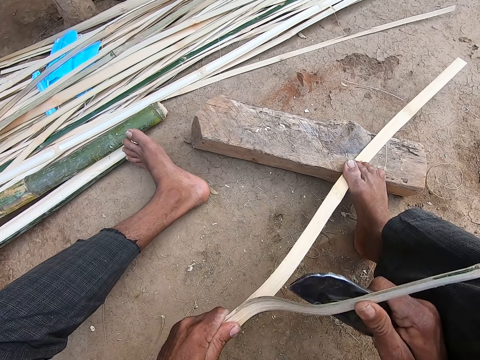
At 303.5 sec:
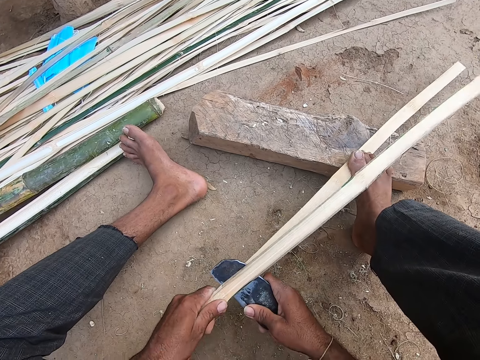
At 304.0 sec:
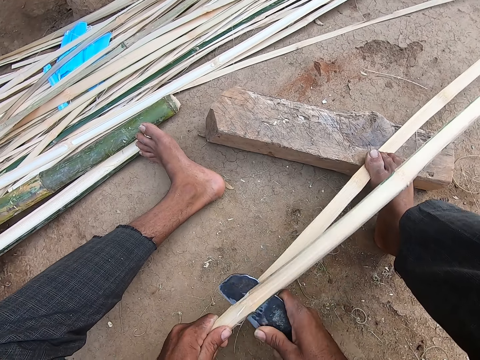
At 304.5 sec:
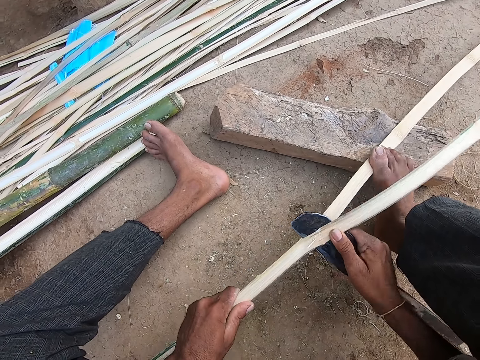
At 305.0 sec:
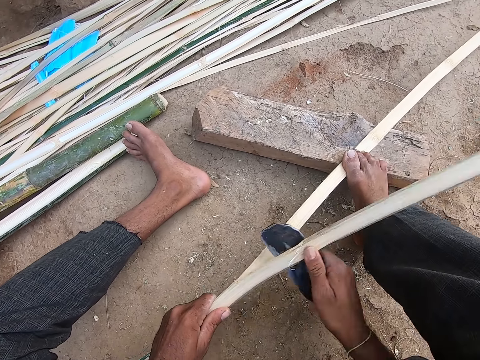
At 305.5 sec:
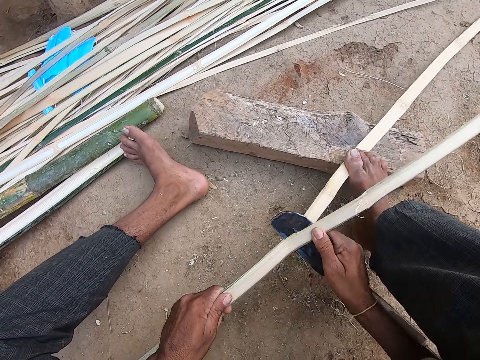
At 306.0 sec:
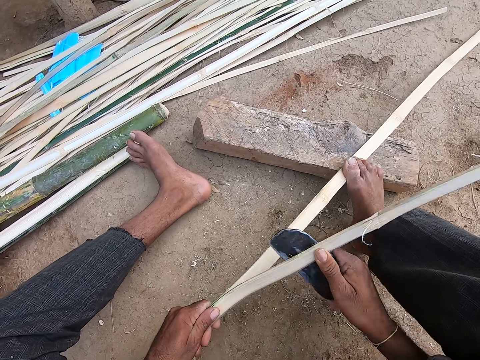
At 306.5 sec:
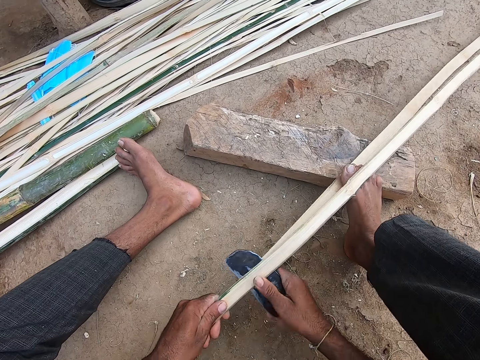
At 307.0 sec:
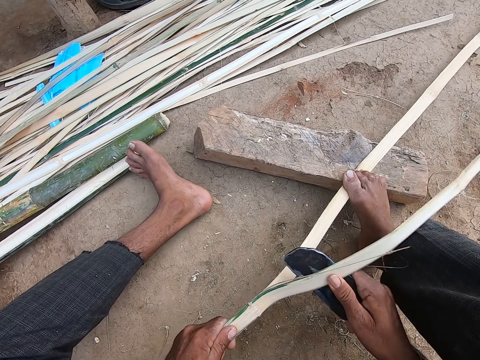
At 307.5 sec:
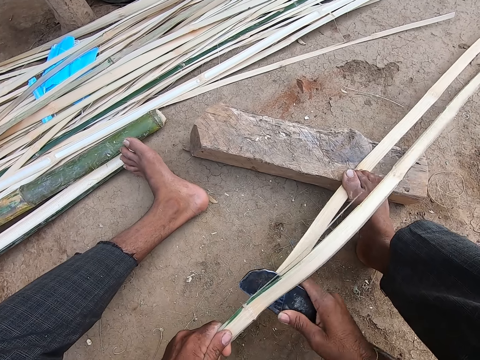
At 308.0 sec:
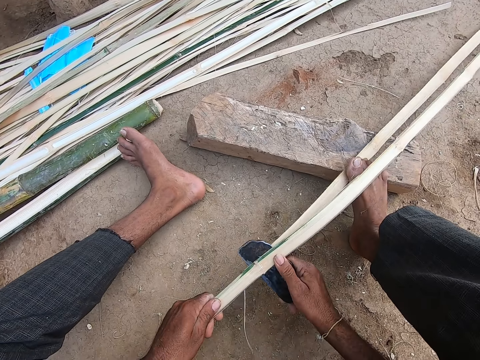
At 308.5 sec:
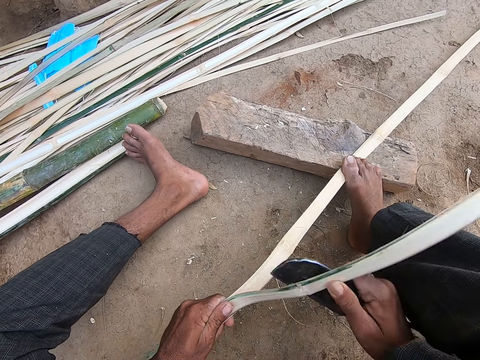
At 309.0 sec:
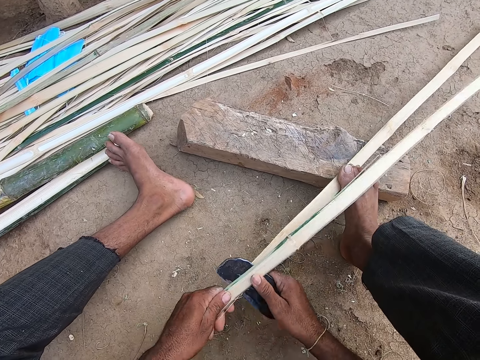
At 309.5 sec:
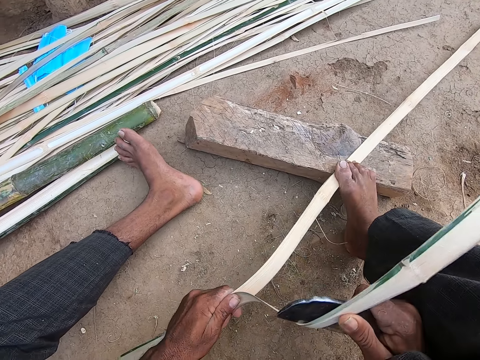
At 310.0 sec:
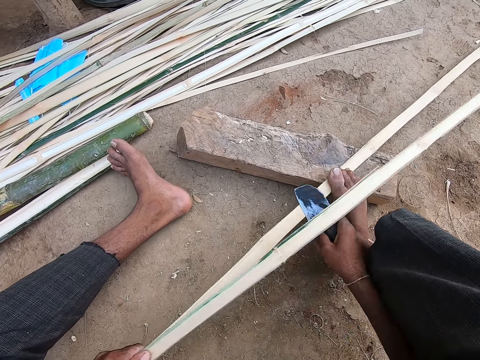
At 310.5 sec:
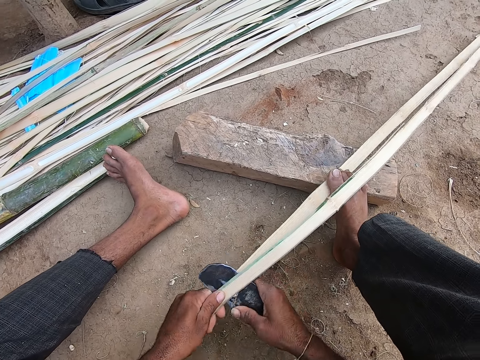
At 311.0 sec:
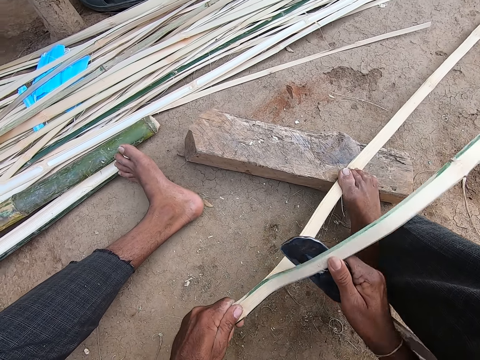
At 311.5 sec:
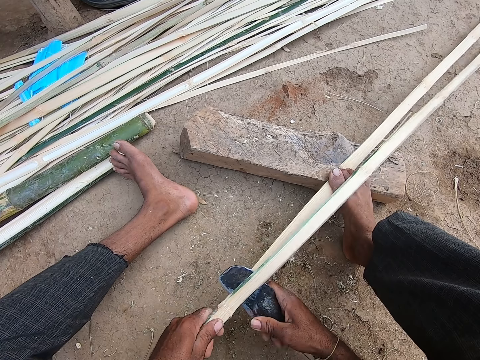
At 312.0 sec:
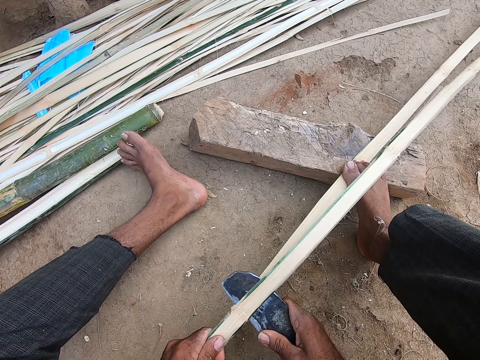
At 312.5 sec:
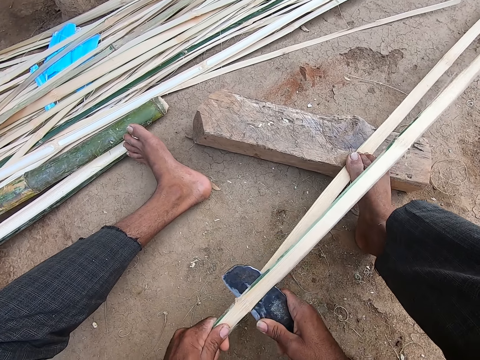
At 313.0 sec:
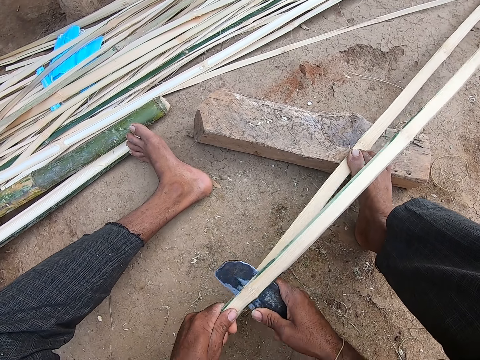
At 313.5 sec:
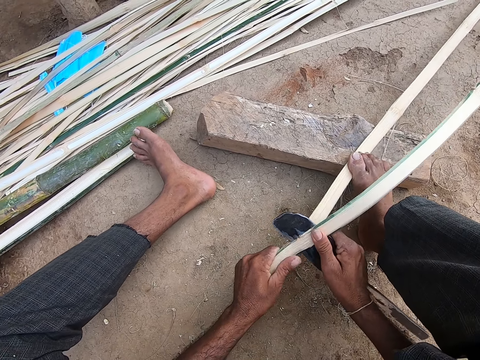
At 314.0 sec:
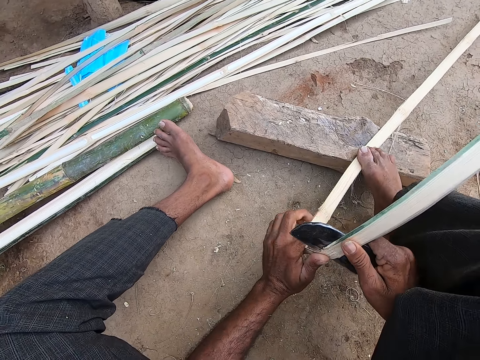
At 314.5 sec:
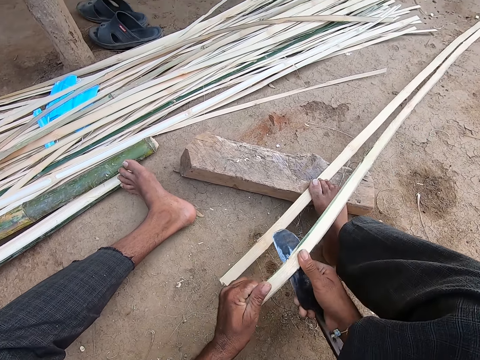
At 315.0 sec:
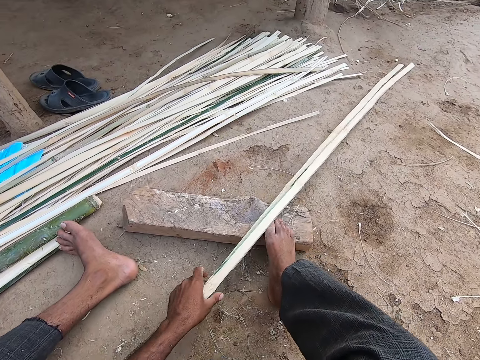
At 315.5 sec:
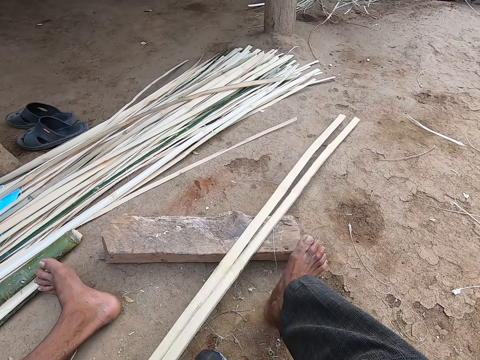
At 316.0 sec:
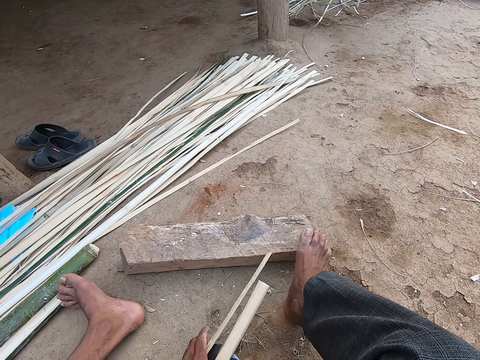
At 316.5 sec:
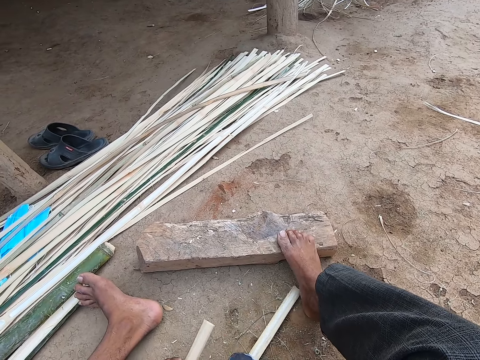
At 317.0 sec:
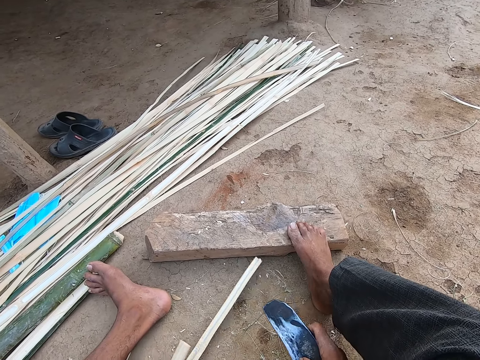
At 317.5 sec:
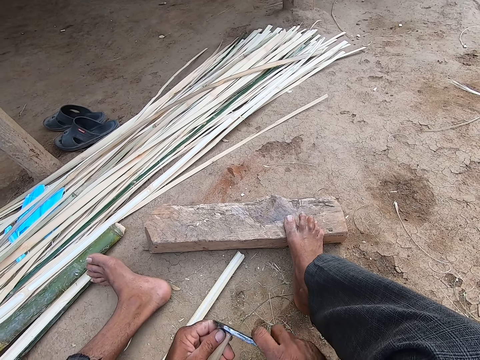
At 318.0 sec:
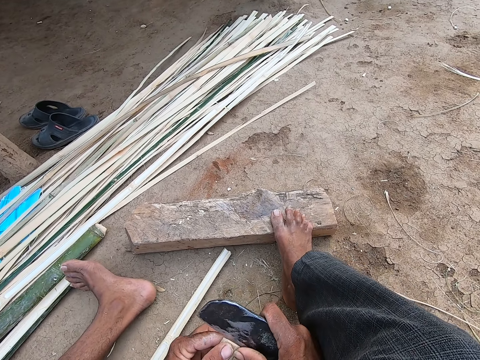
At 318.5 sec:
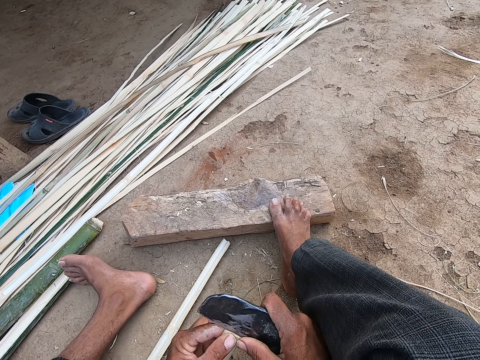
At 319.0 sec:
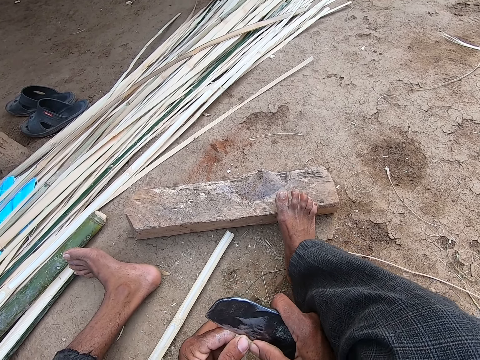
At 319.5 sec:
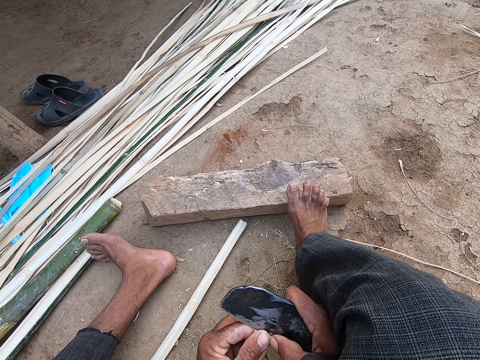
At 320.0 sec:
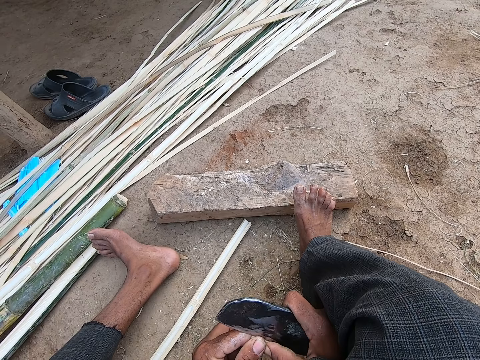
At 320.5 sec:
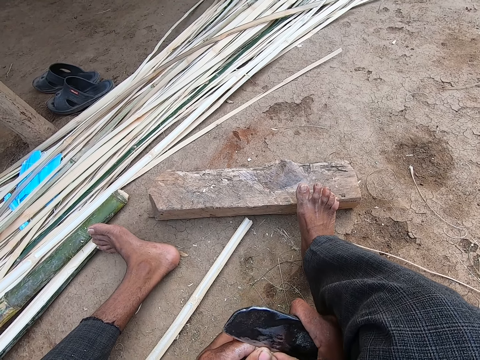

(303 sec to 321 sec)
The camera wearer cuts the bamboo with the big knife. He does so repeatedly. He moves the bamboo strip on the floor with his left hand. He cuts the bamboo with the big knife again. He splits the bamboo strip with the knife in his right hand.

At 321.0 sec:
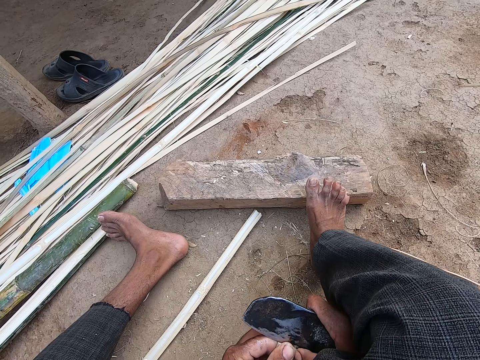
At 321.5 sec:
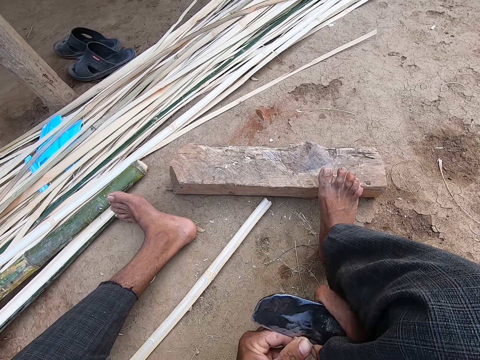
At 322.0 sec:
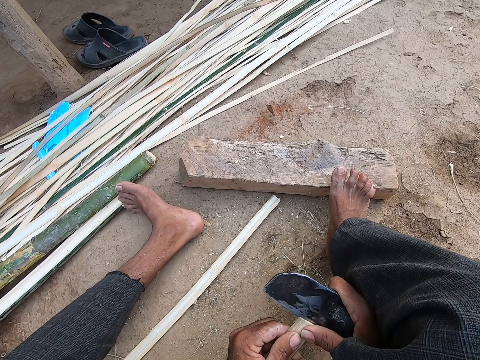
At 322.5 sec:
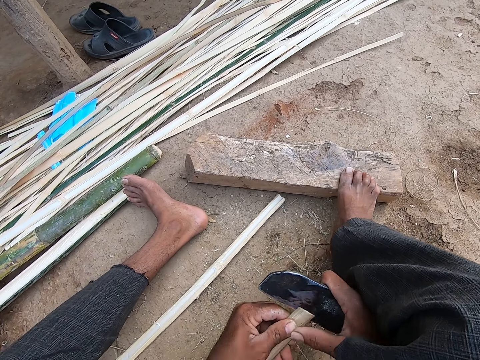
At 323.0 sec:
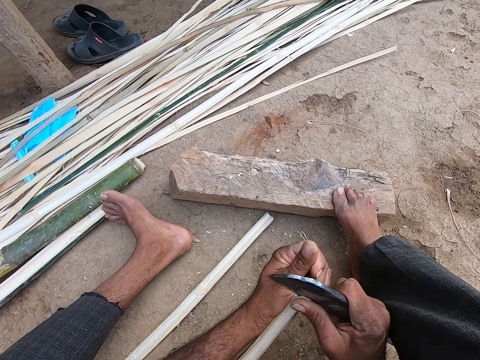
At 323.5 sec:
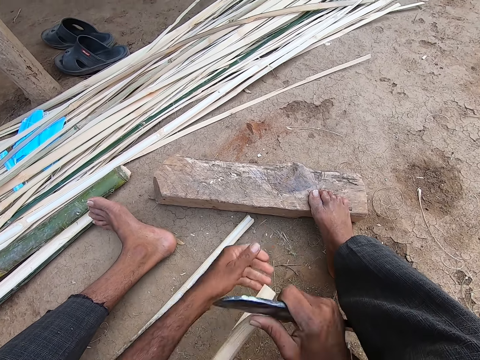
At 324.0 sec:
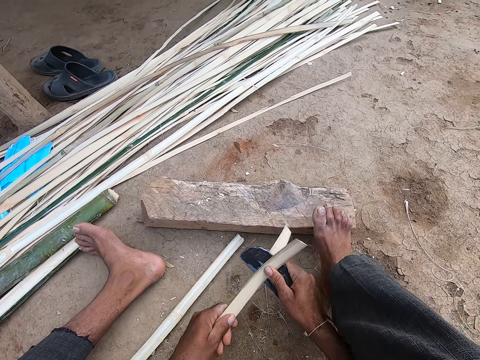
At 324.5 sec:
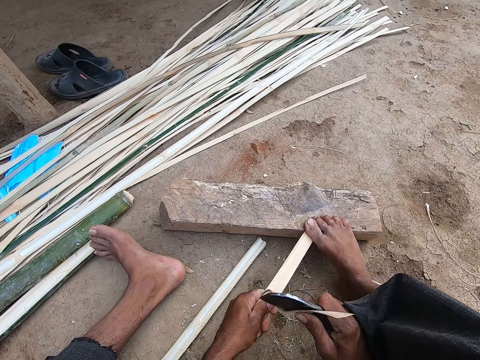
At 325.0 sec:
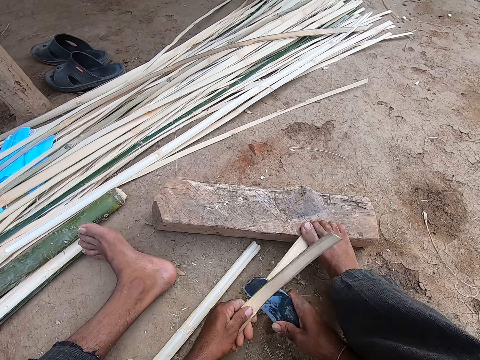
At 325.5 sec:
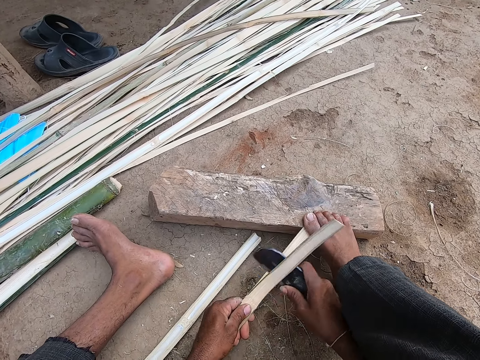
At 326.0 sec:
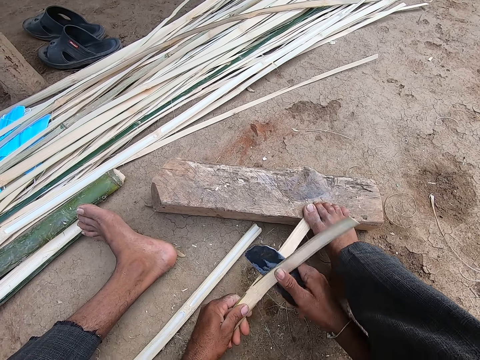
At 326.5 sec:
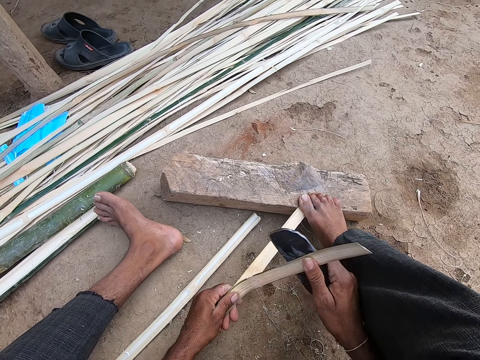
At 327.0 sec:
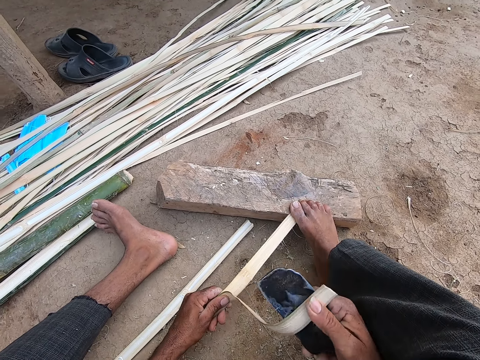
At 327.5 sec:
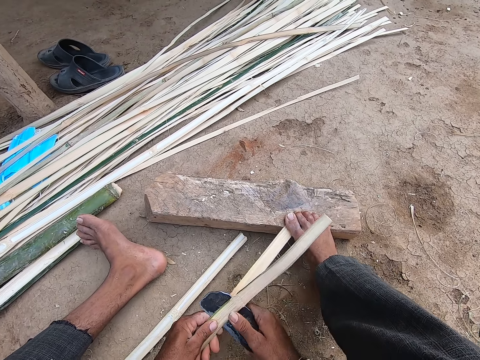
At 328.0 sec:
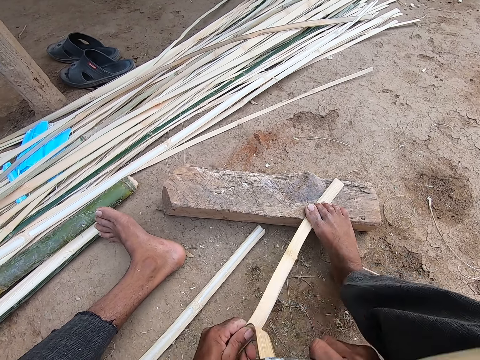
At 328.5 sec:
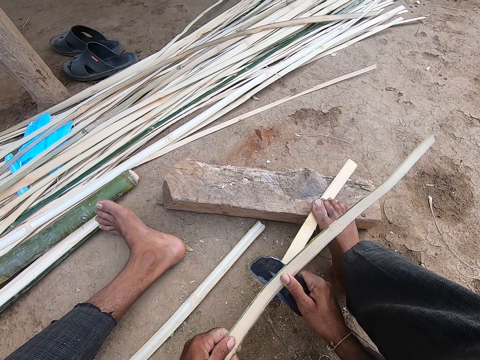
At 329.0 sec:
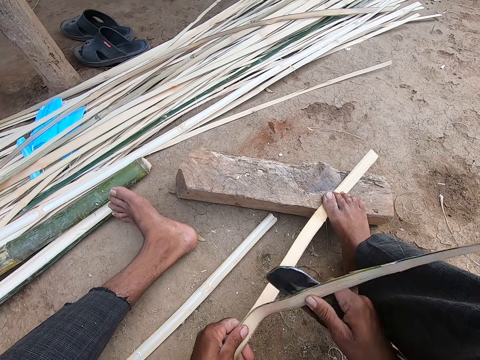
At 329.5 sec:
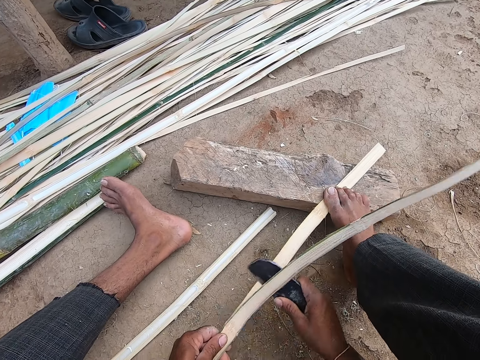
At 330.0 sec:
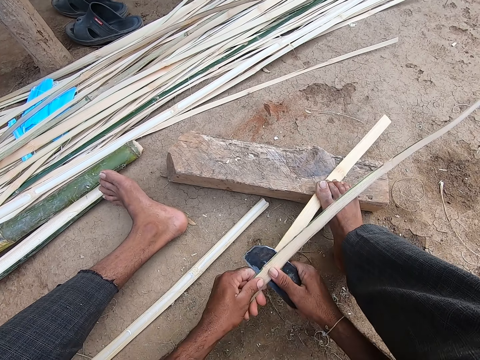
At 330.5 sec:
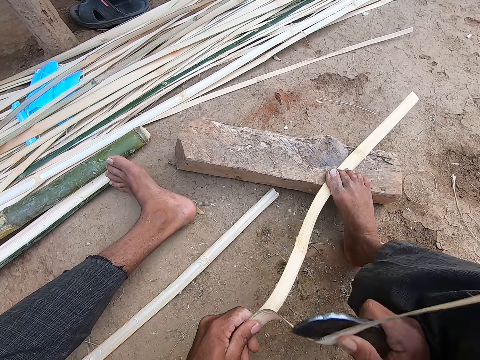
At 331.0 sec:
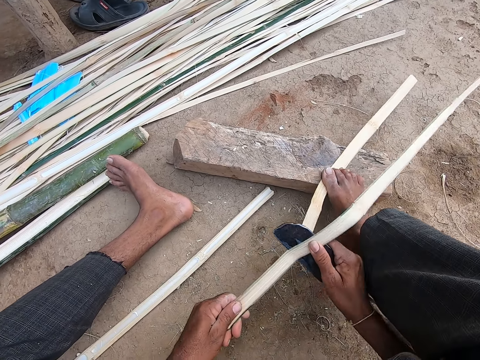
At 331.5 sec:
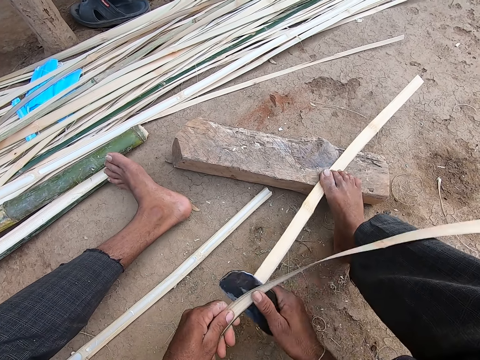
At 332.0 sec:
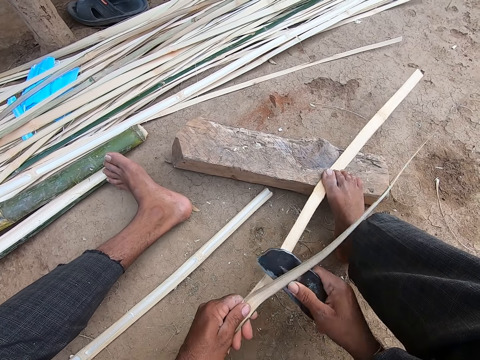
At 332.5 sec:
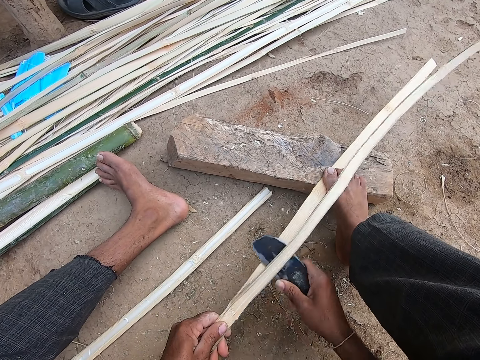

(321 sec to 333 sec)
The camera wearer cuts the bamboo with the big knife. He holds the bamboo strip against the log of wood with his right leg. He cuts the bamboo with the big knife. He does so again.
